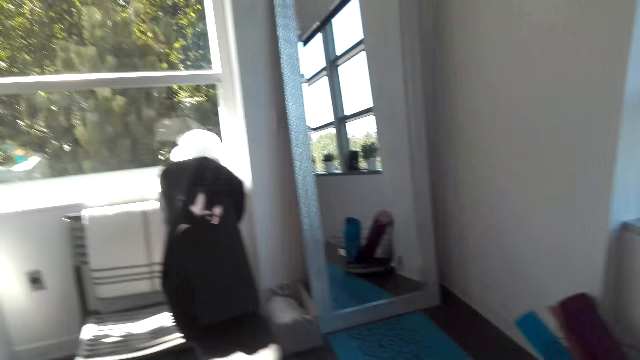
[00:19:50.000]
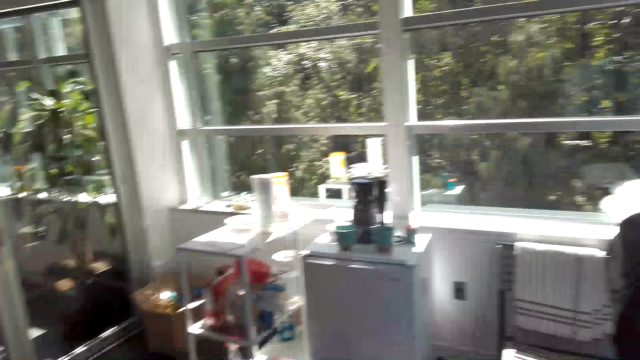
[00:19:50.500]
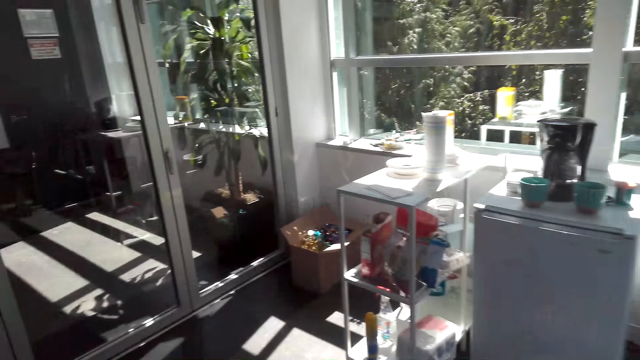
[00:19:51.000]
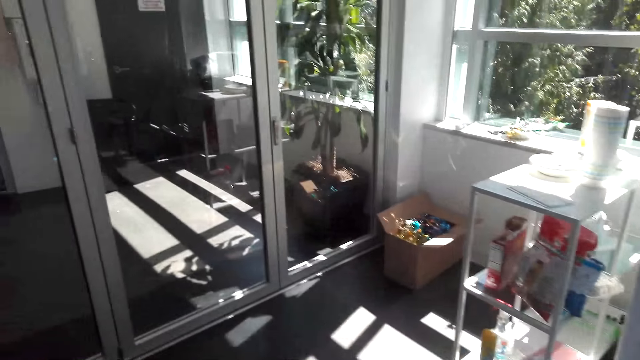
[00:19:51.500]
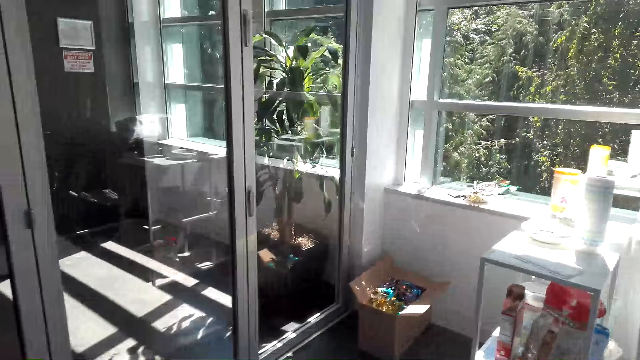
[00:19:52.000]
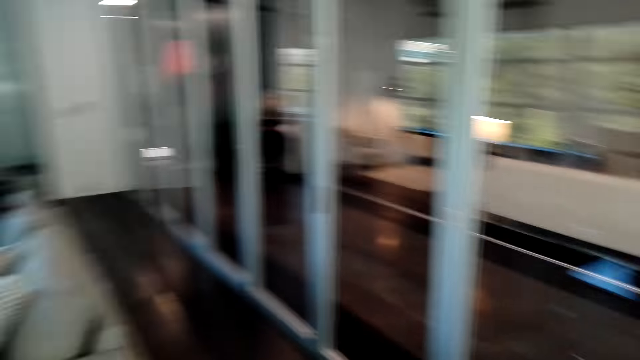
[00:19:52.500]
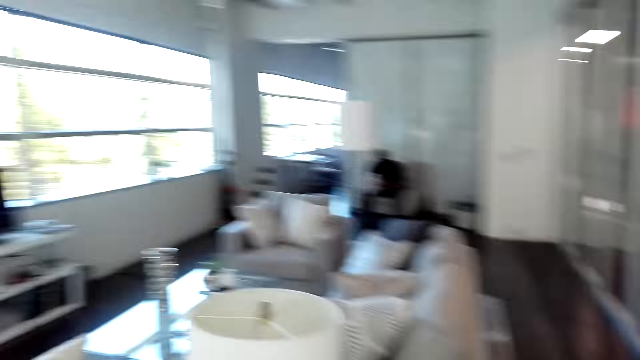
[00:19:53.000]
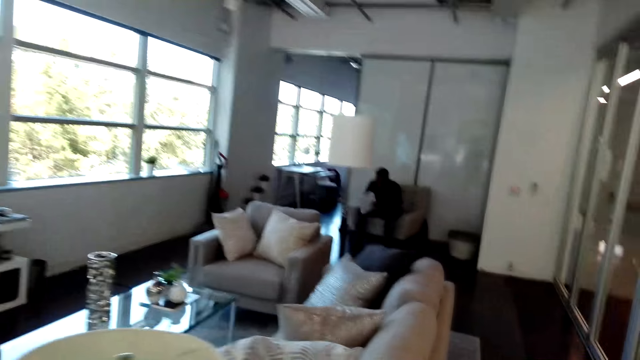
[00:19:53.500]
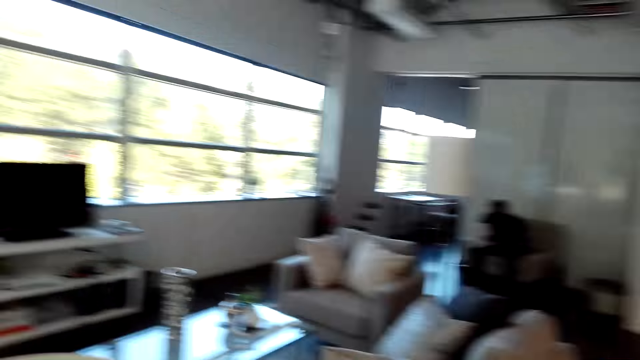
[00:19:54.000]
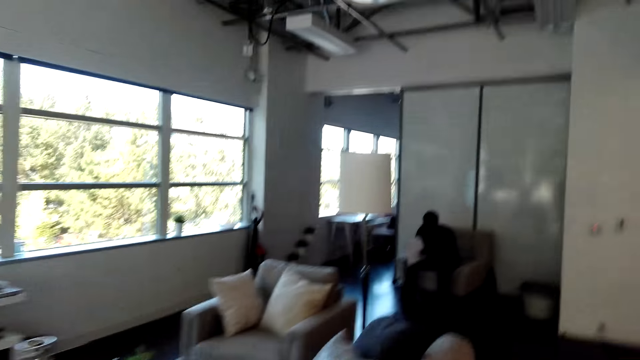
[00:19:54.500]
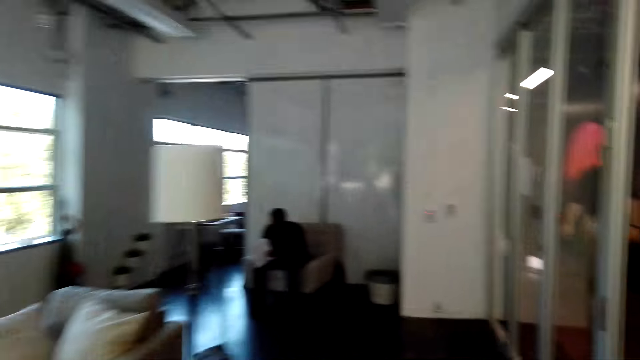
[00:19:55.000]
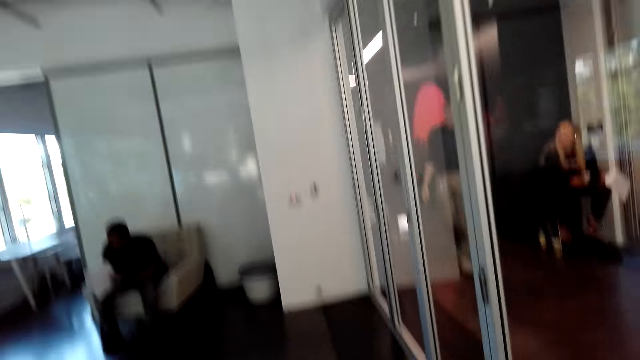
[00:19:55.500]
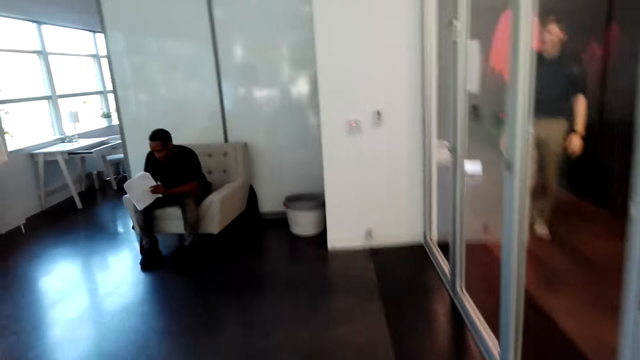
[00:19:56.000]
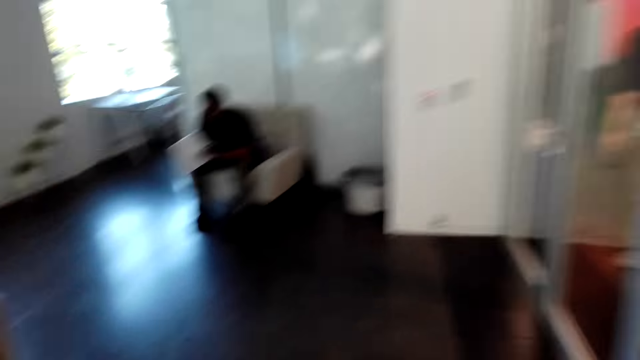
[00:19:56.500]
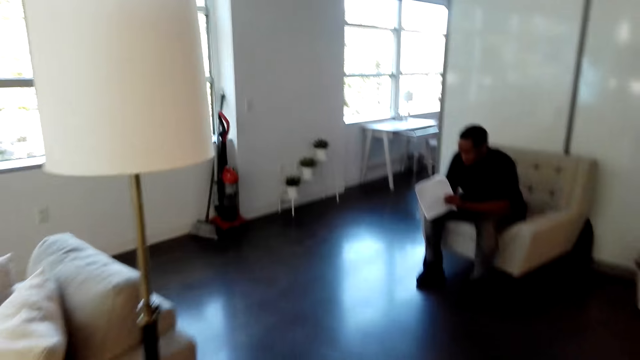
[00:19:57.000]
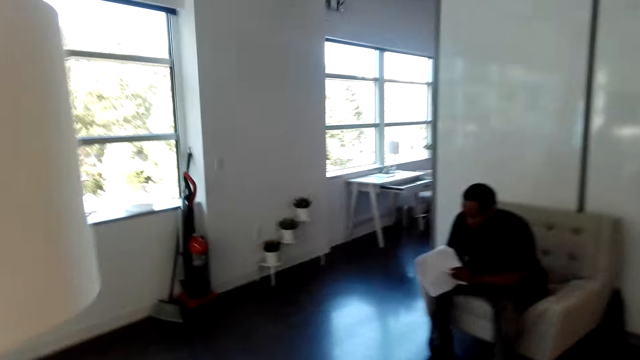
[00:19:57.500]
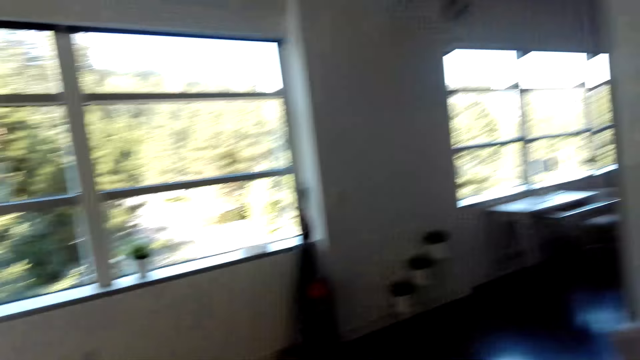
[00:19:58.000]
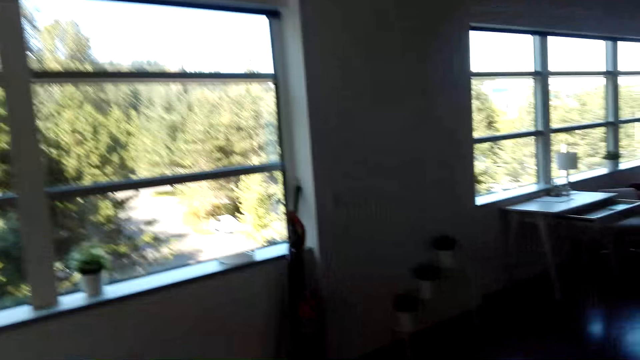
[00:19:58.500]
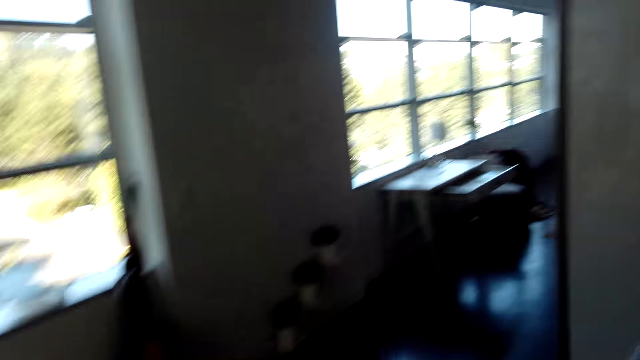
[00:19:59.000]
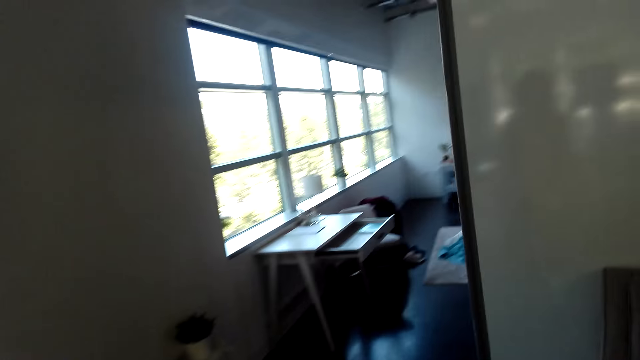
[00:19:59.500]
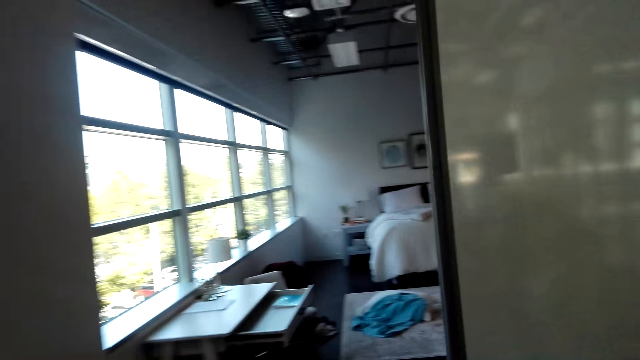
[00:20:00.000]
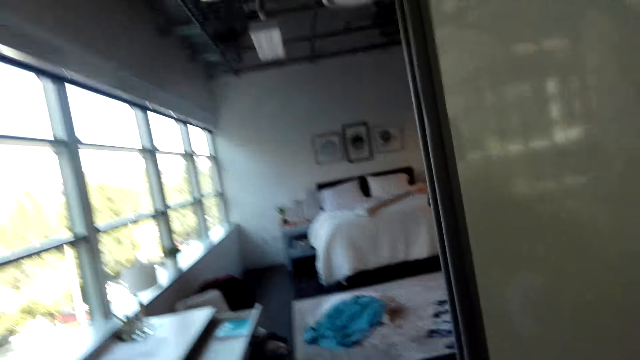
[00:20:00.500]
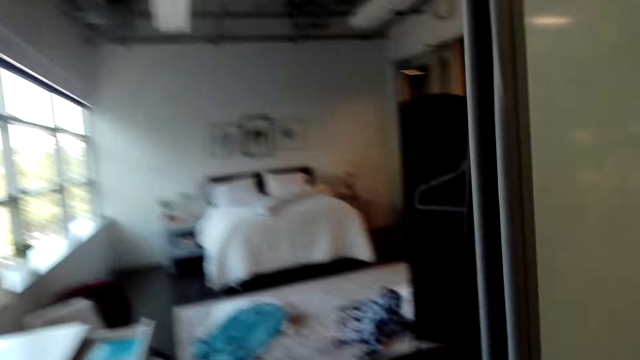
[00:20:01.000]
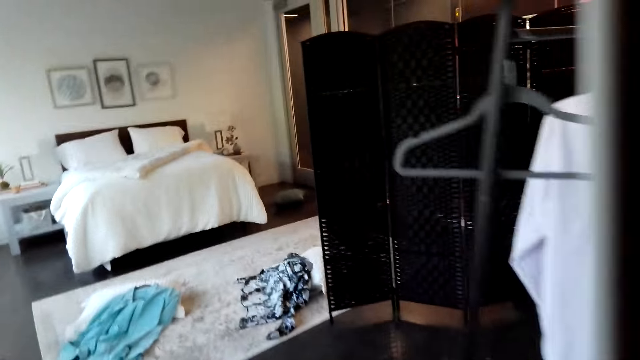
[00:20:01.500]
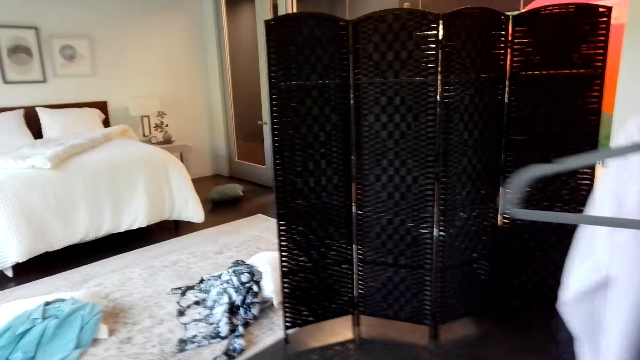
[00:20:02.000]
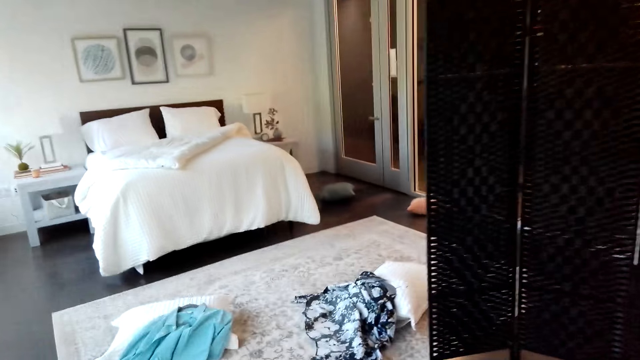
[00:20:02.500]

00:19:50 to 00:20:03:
The camera wearer walks around the room. A man reads the book.

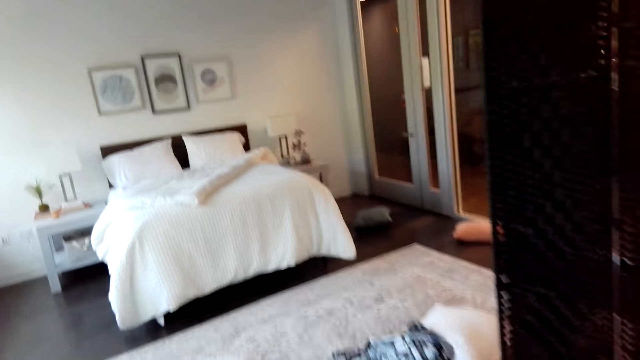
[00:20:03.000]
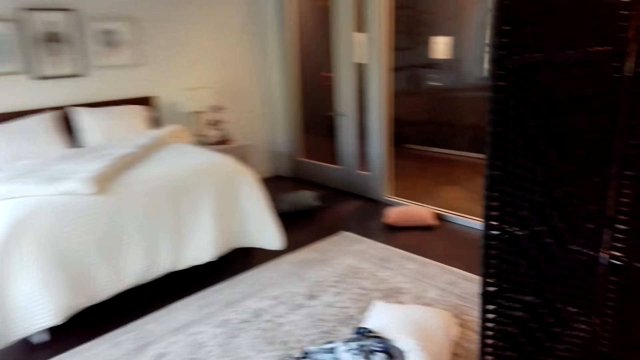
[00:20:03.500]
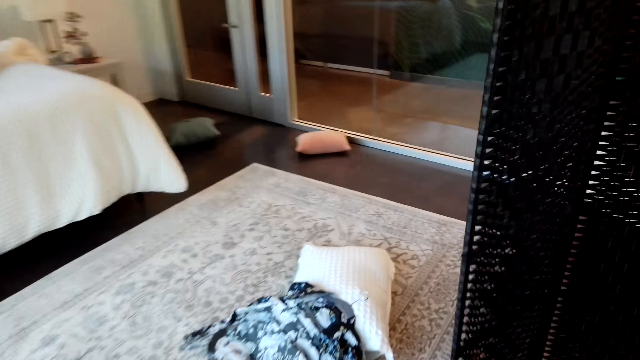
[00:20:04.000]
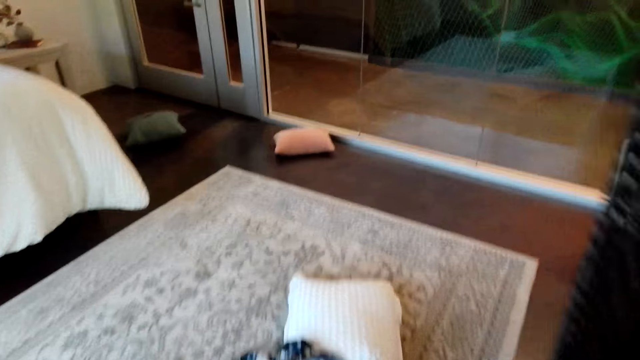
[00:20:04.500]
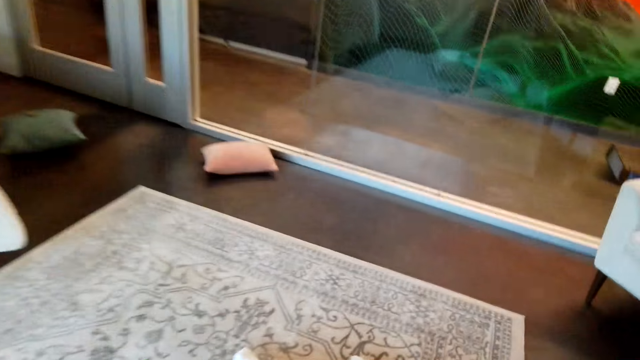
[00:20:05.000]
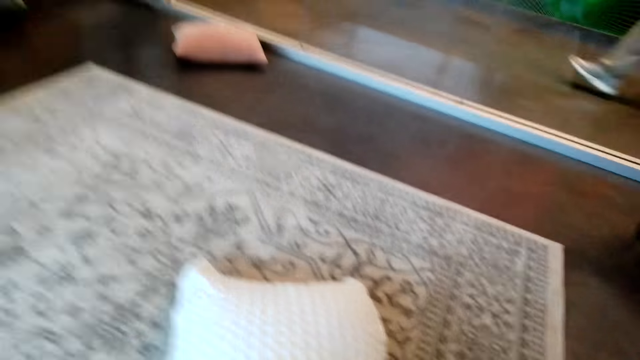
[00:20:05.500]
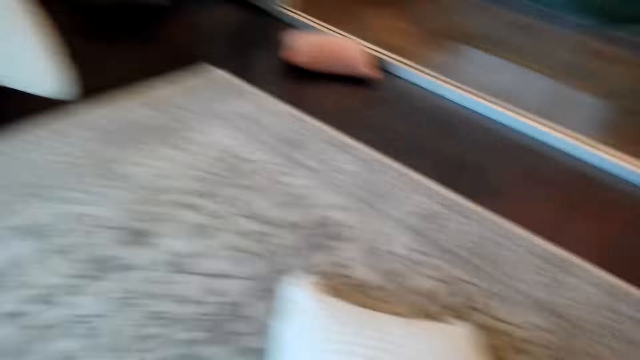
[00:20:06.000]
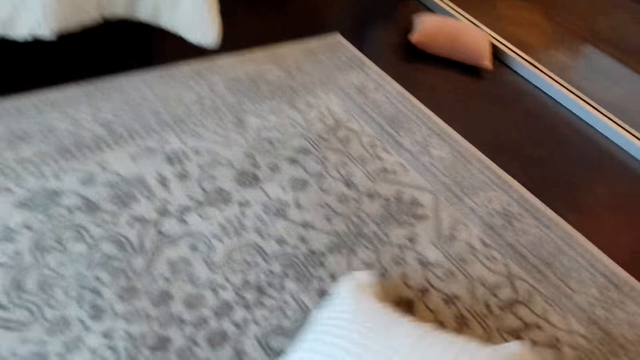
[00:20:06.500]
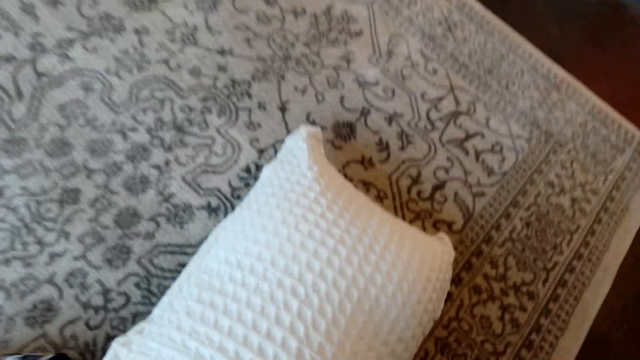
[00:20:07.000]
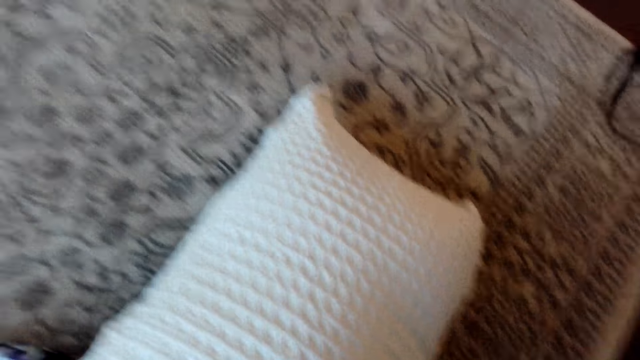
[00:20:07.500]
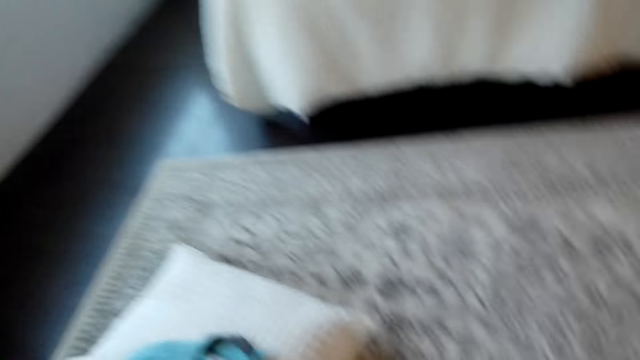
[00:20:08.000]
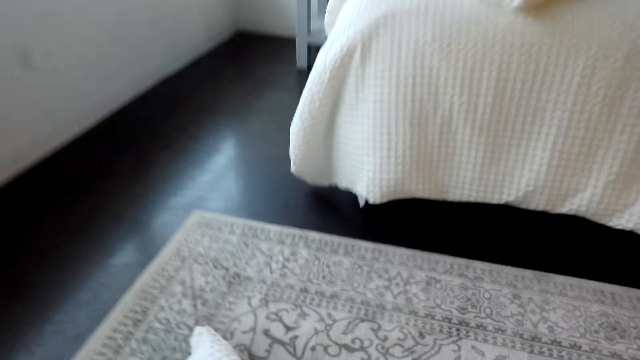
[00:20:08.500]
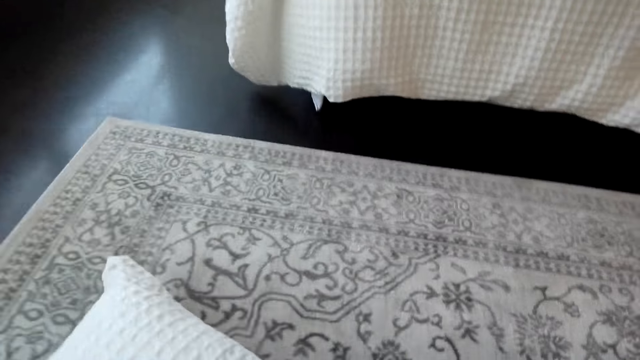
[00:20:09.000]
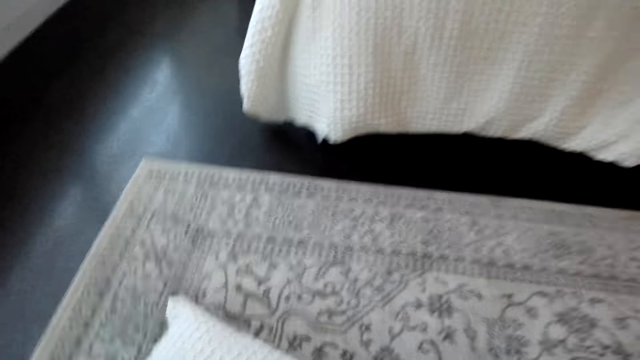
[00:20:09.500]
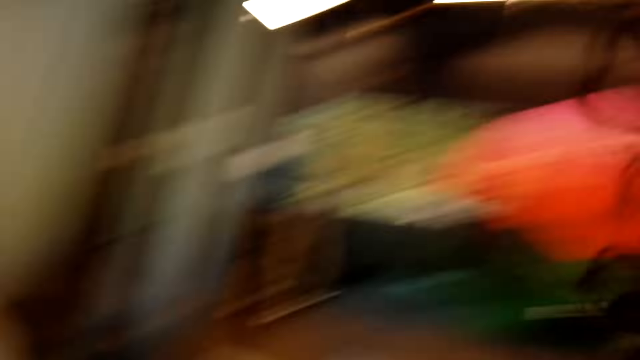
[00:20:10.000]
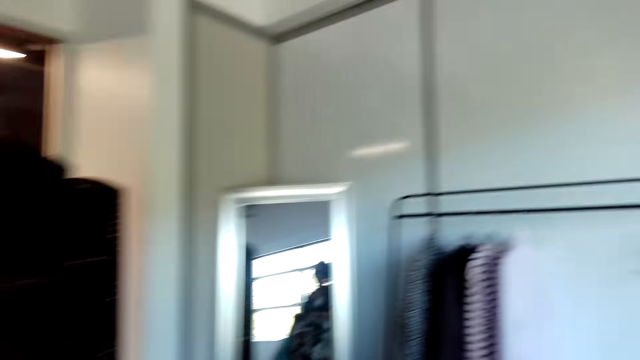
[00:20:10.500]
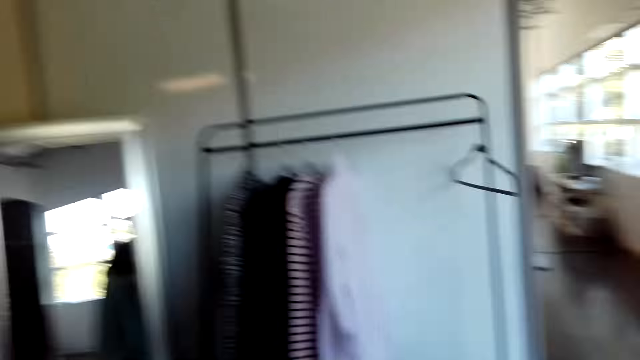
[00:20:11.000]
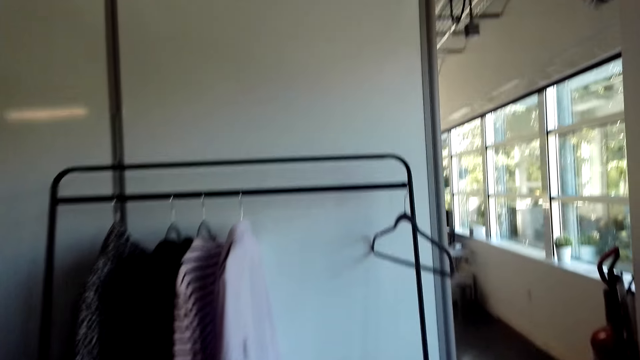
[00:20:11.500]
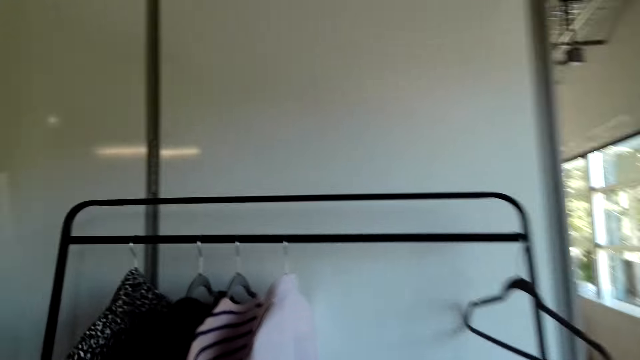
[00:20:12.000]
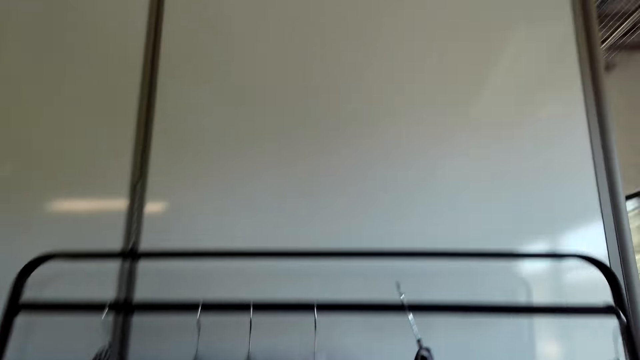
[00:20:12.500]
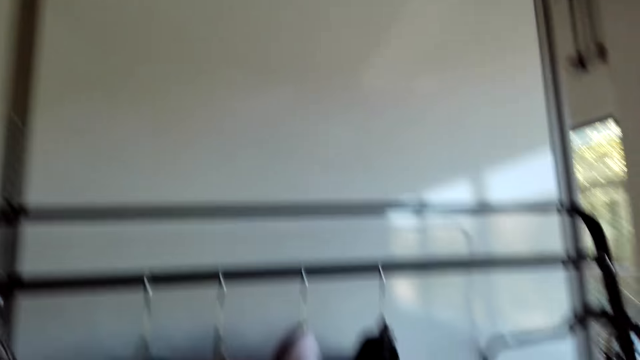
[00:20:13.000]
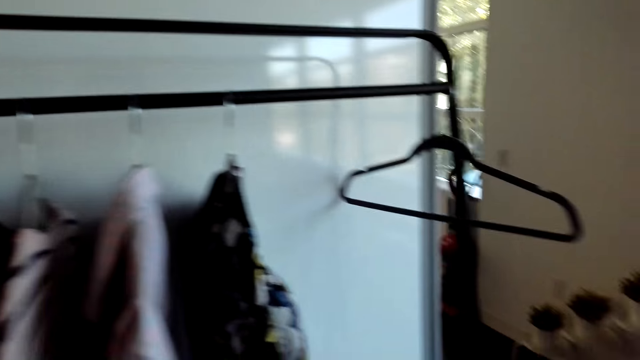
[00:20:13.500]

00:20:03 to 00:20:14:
The camera wearer picks a pillow. They pull the pillows on the mat. They pick the pillow again. They walk around the room.
